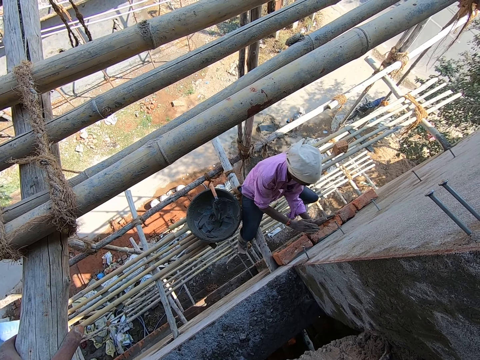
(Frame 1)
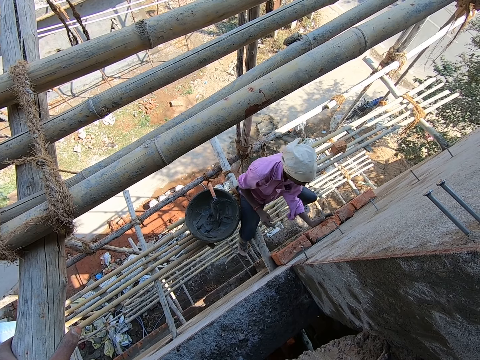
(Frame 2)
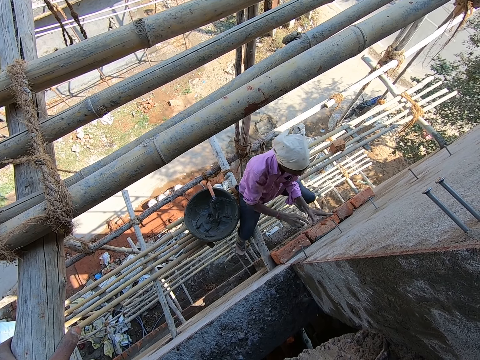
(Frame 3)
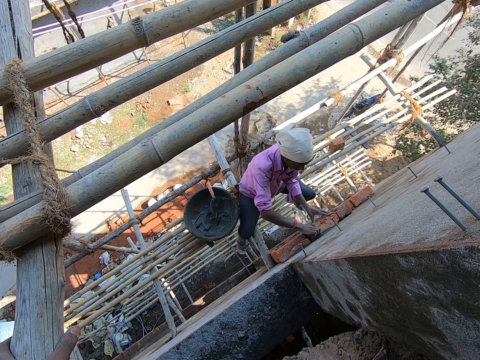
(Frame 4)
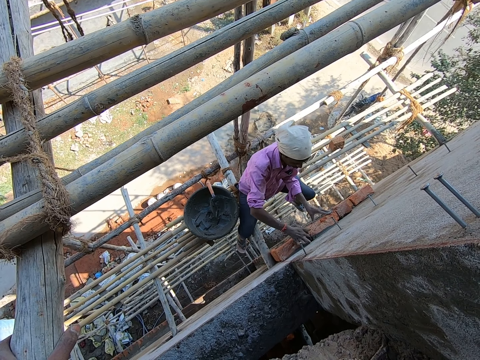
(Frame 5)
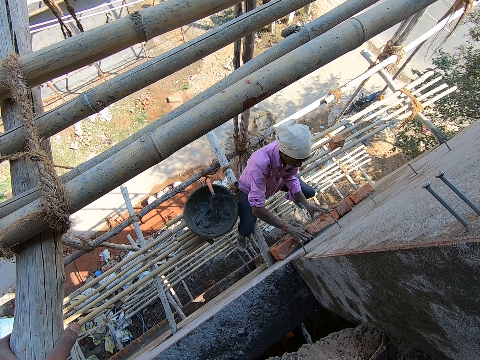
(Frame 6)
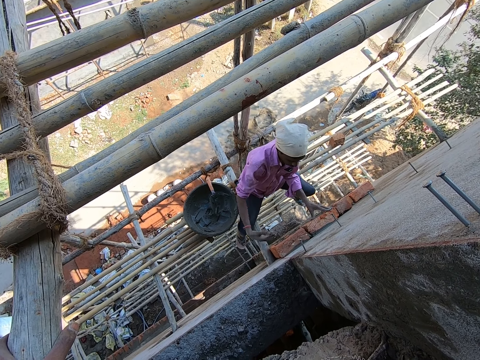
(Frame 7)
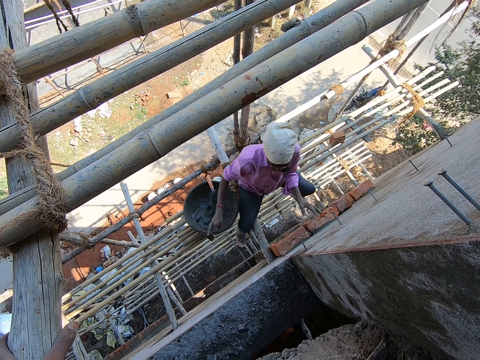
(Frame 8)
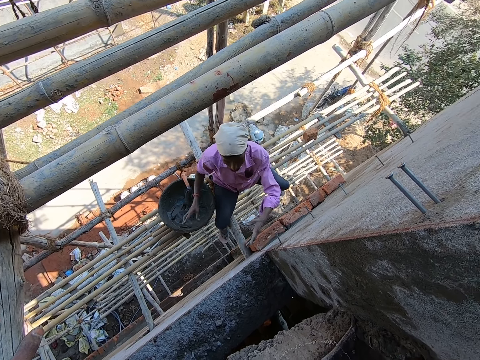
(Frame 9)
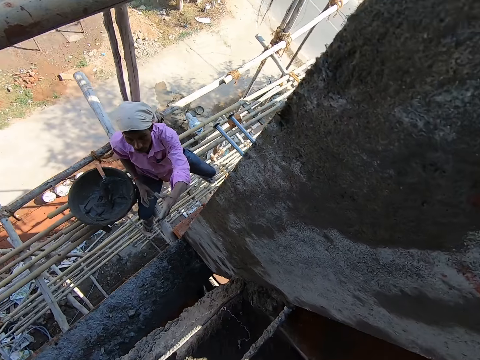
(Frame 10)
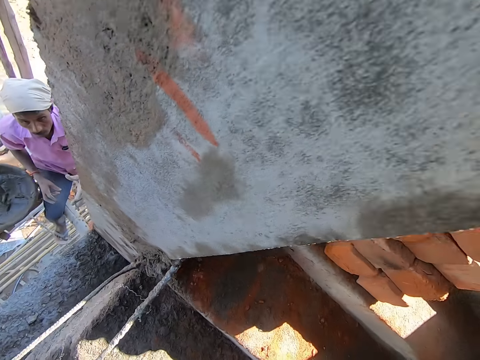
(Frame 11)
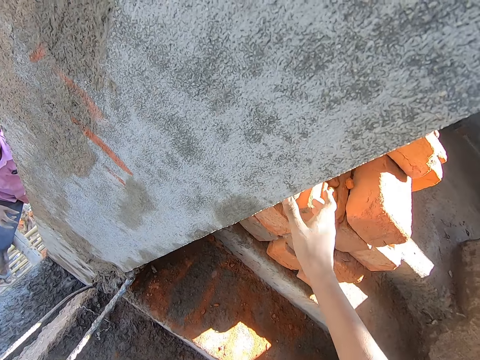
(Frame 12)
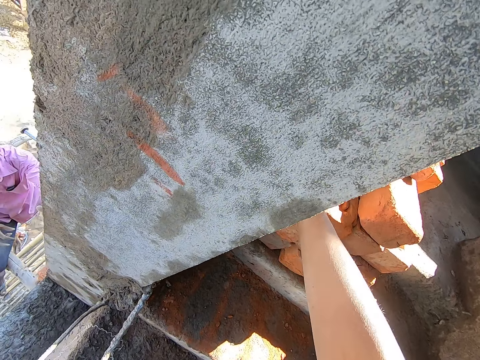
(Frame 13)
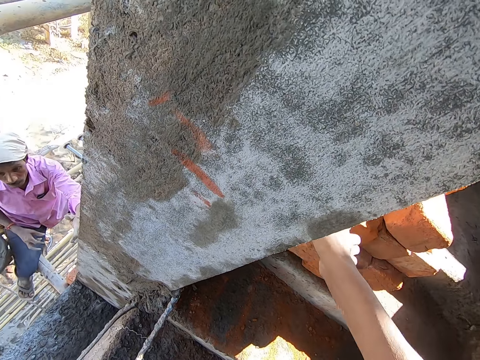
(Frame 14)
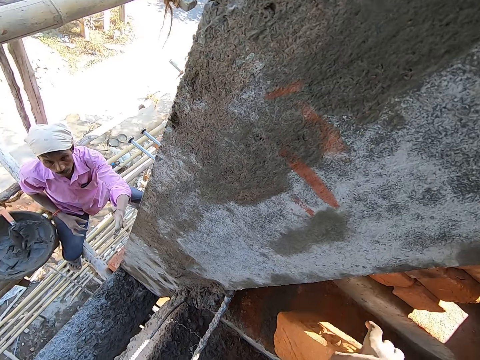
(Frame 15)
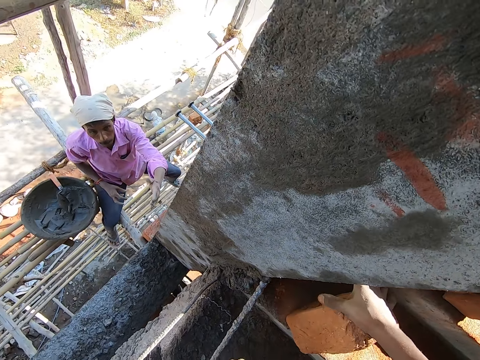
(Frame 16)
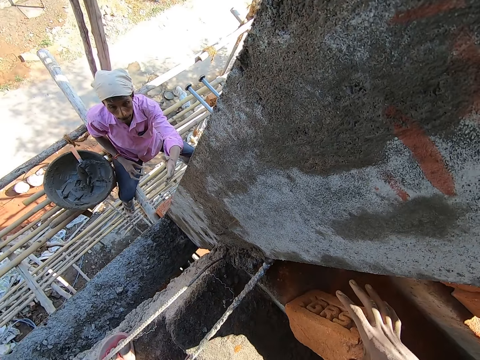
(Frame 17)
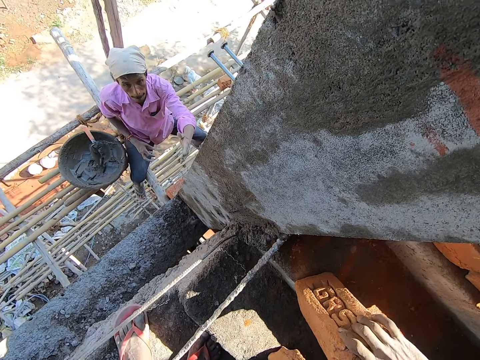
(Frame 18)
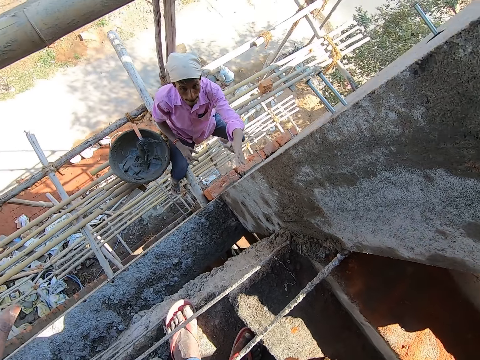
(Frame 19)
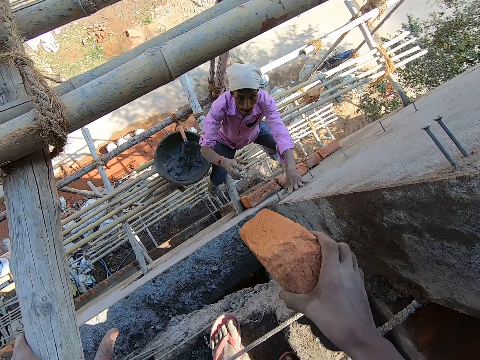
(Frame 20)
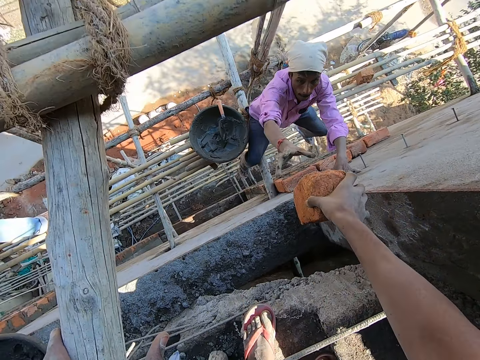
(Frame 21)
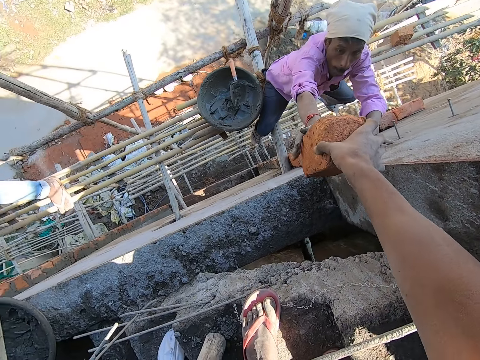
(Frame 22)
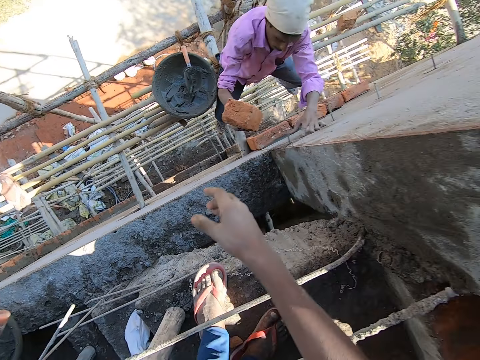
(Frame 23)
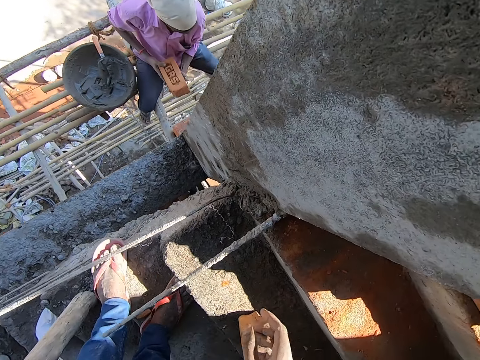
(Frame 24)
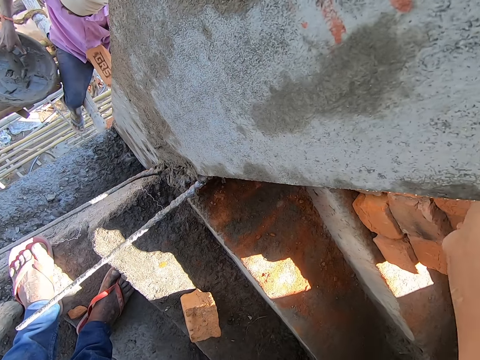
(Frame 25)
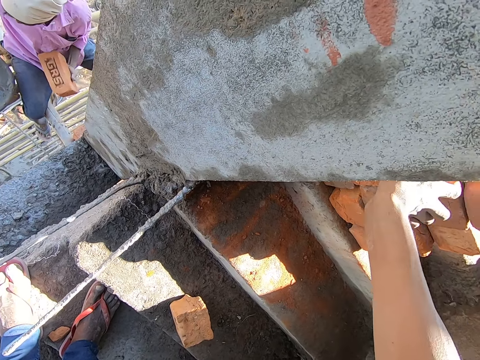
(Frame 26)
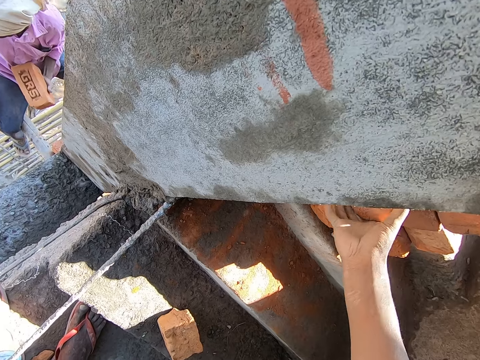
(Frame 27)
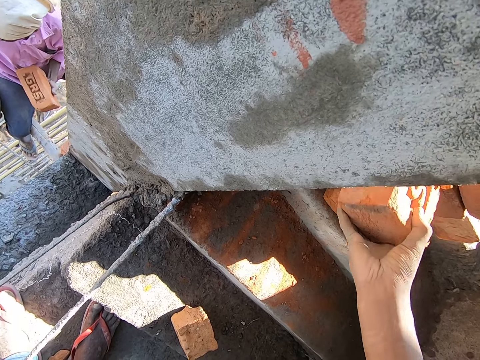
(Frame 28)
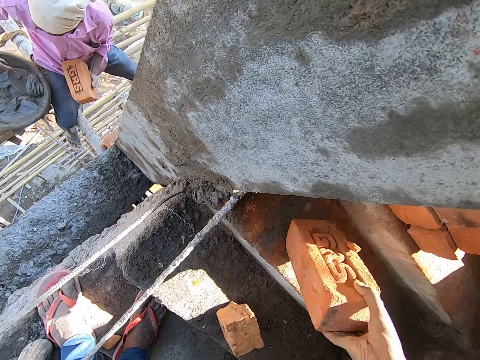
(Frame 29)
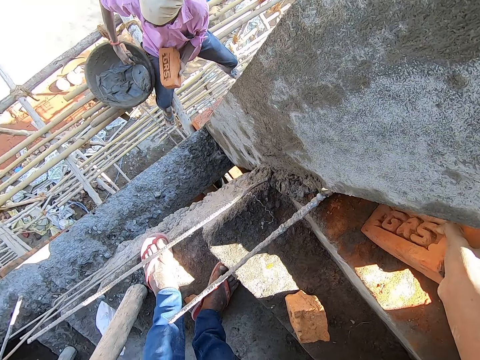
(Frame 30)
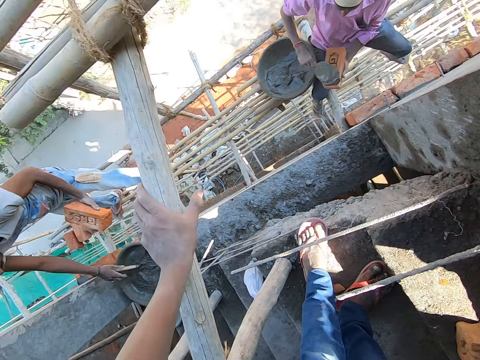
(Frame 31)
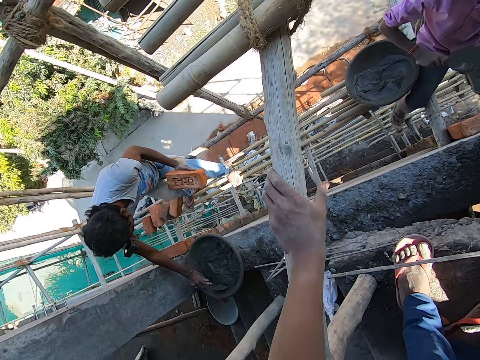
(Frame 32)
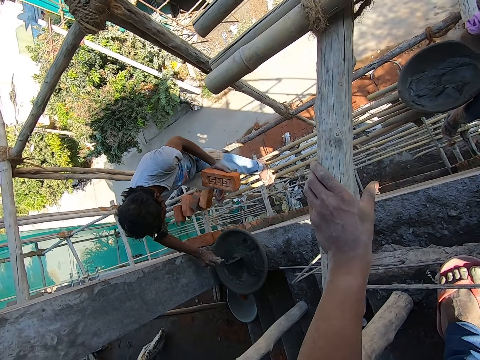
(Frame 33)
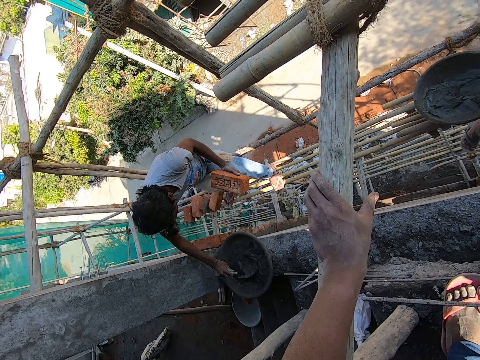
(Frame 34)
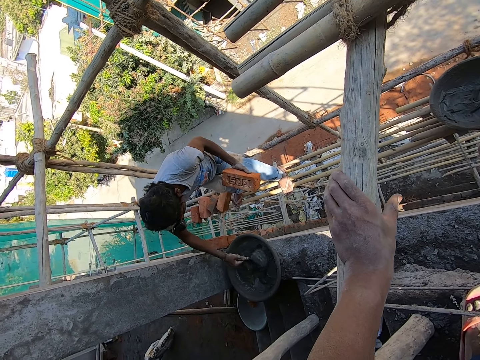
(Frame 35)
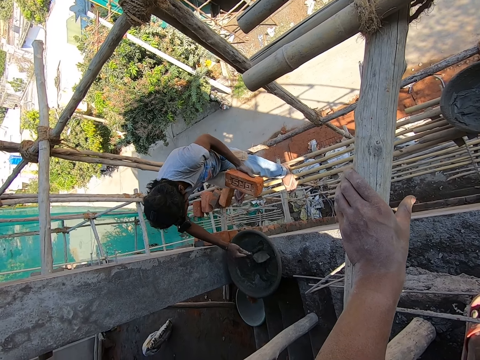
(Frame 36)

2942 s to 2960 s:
A man removes excess mortar on the wall with his right hand. The camera wearer picks a brick on the bricks on the ground with his right hand. He puts down the brick. He passes the brick in his right hand to the man. The man passes the brick in his right hand to his left hand. The man picks the trowel in the head pan with his right hand. The camera wearer picks a brick on the bricks on the ground with his right hand. The man takes mortar from the head pan with the trowel in his right hand. The camera wearer drops the brick in his right hand on the ground. The man puts the mortar in the trowel on the brick in his left hand. Another man picks the trowel in the head pan with his right hand. The camera wearer looks around. The other man takes mortar from the head pan with the trowel in his right hand. The other man mixes the cement.

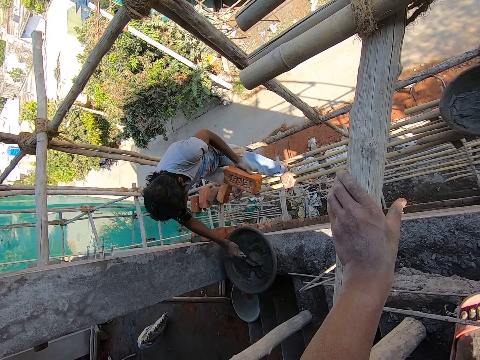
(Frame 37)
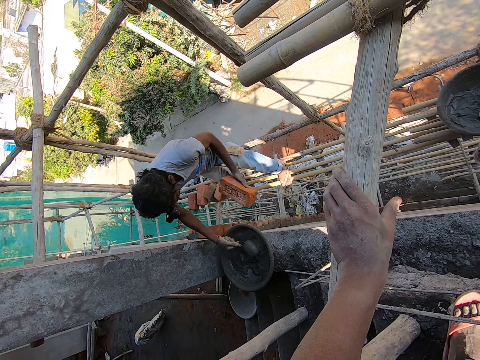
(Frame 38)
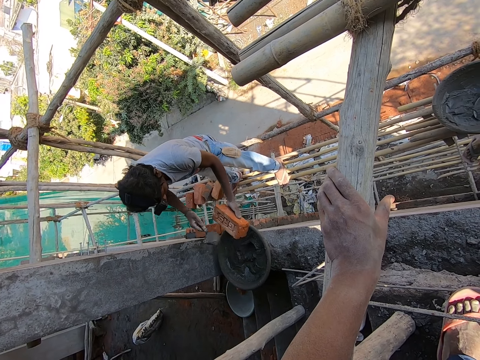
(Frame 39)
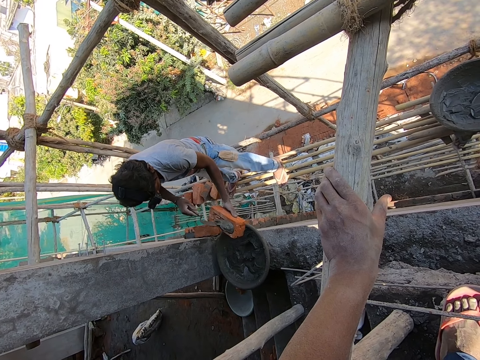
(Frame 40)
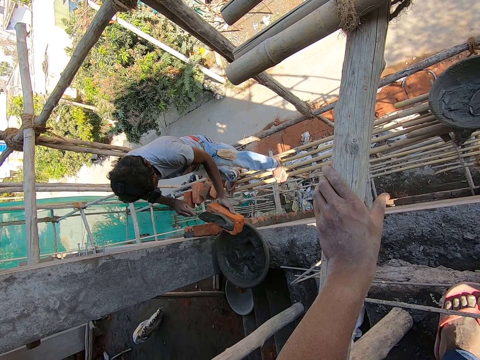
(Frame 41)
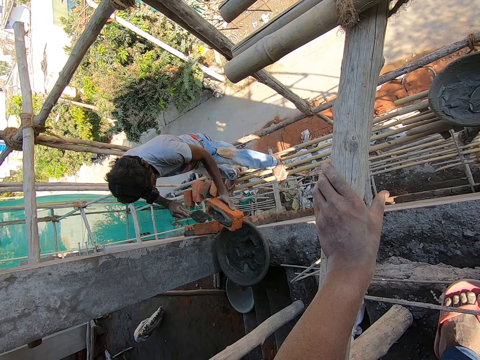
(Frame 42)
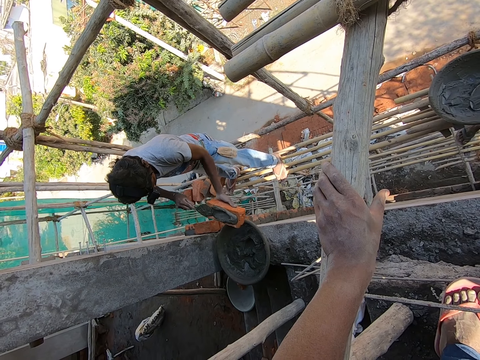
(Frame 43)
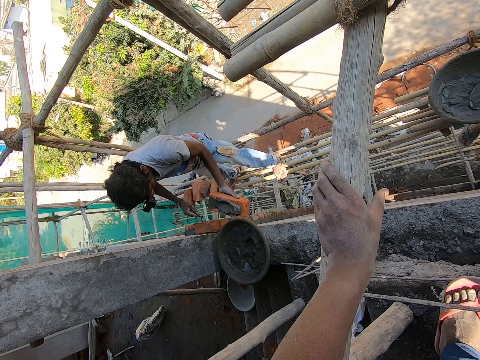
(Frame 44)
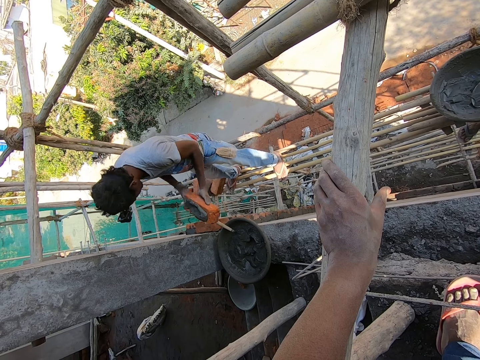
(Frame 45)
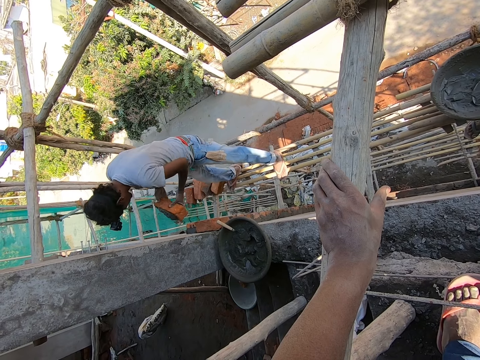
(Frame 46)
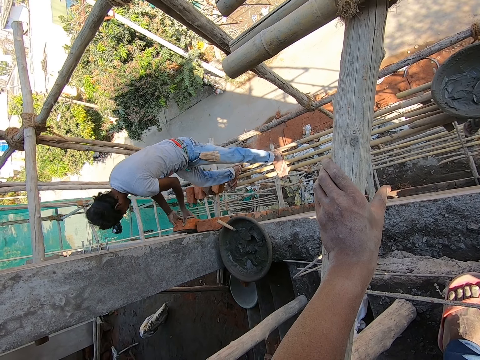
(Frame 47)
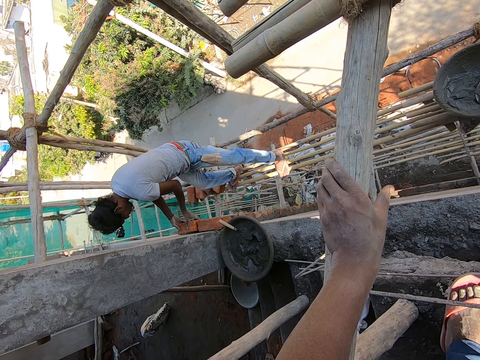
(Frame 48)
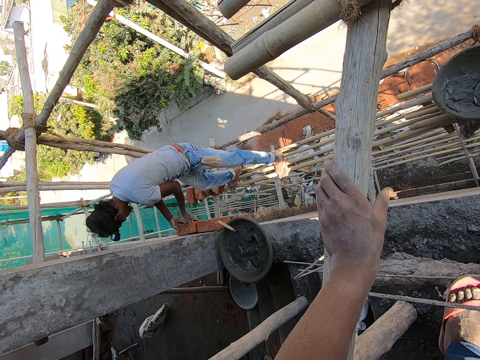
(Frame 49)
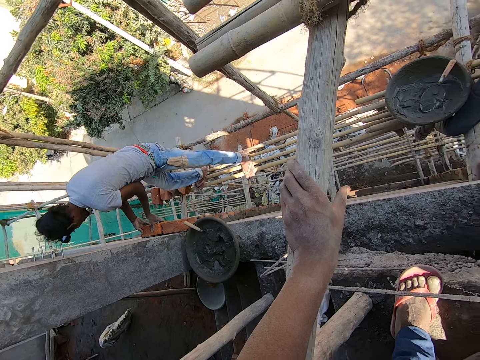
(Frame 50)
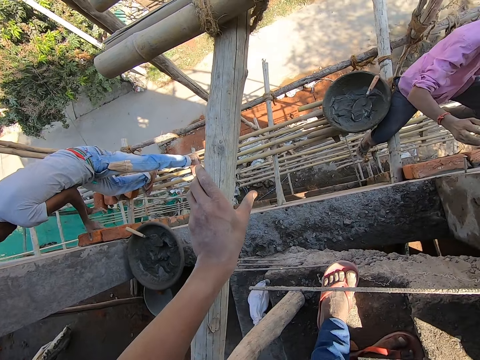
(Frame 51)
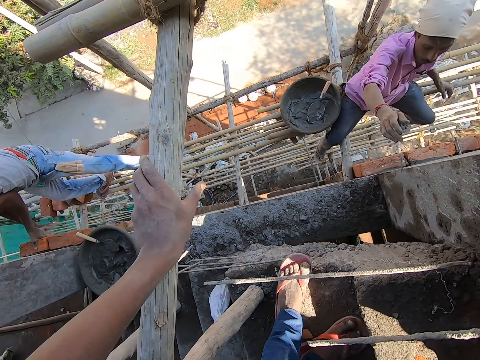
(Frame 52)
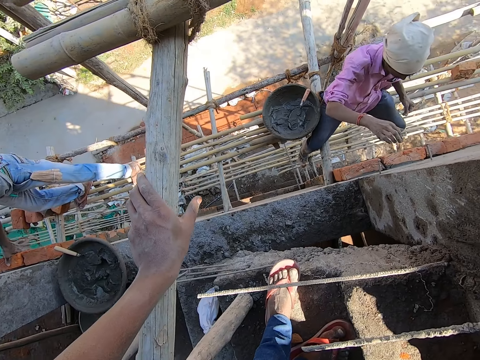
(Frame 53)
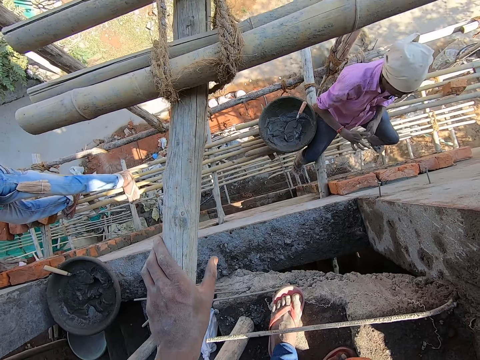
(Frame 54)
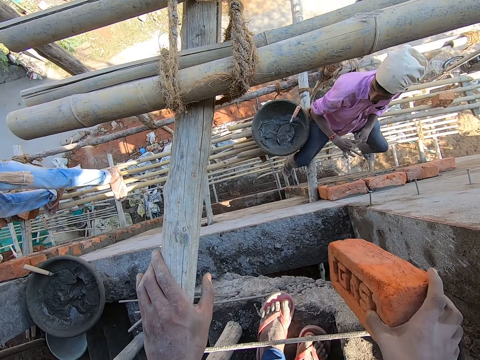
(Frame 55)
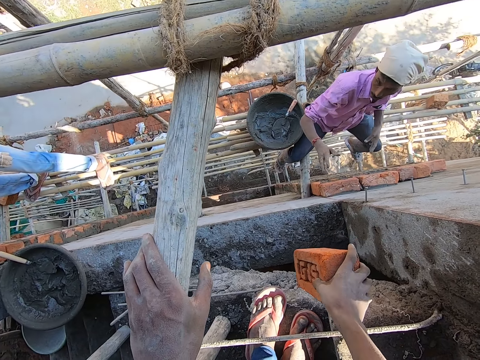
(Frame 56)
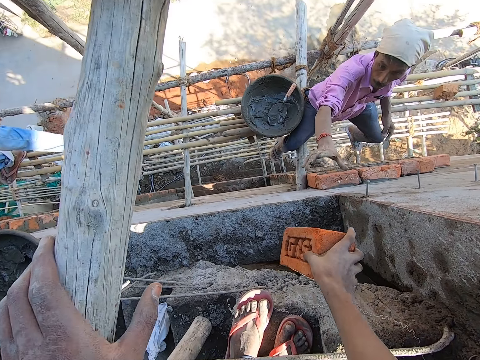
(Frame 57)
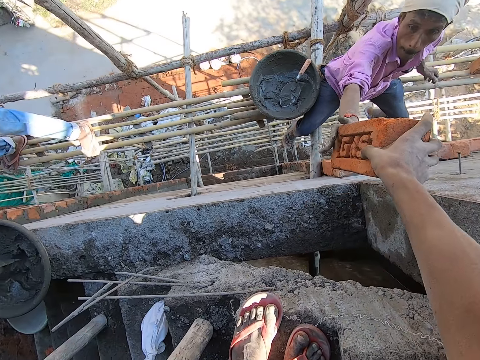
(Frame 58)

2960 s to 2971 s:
A man puts the mortar in the trowel on the brick in his left hand. The man drops the trowel in his right hand in the head pan. The man puts the brick on the wall with both hands. The camera wearer looks around. They give another man a brick.
